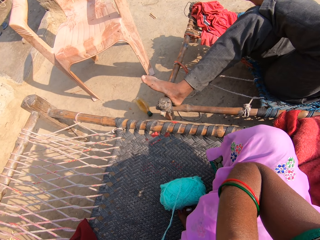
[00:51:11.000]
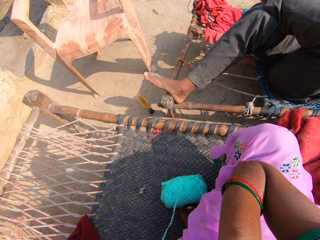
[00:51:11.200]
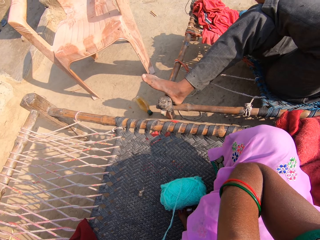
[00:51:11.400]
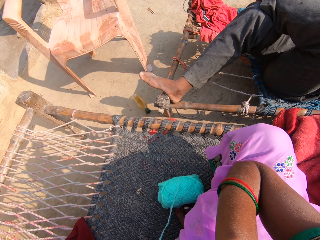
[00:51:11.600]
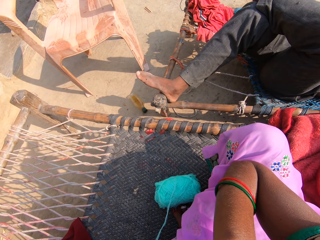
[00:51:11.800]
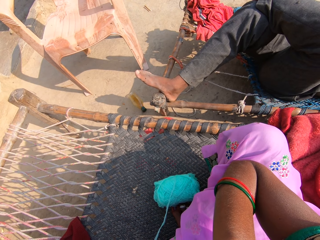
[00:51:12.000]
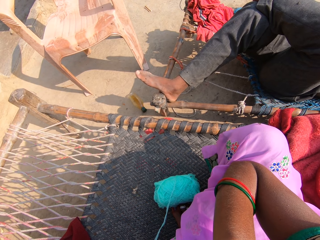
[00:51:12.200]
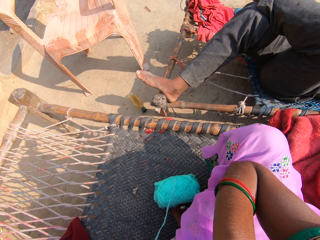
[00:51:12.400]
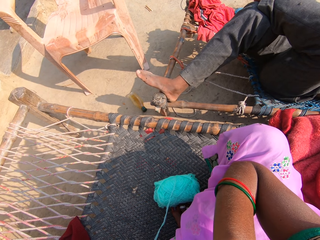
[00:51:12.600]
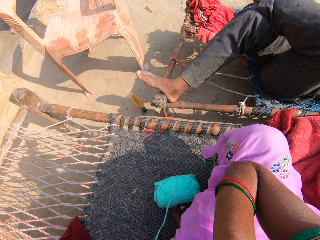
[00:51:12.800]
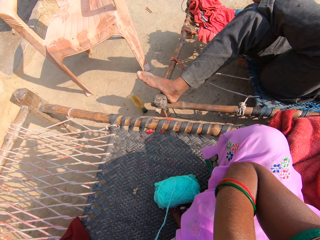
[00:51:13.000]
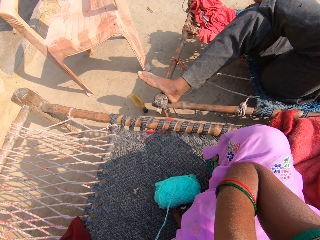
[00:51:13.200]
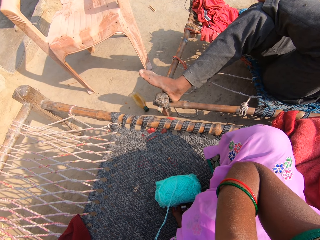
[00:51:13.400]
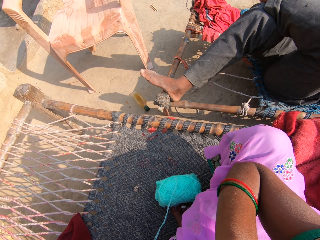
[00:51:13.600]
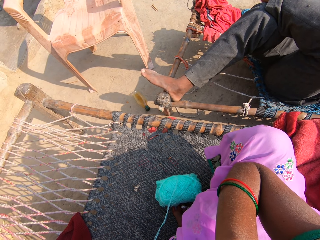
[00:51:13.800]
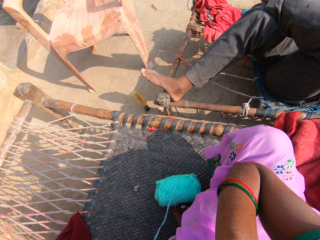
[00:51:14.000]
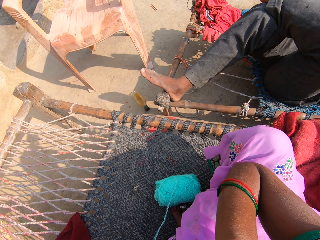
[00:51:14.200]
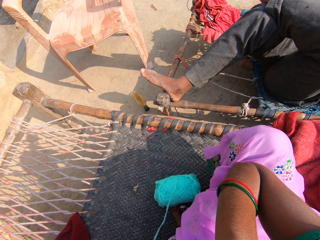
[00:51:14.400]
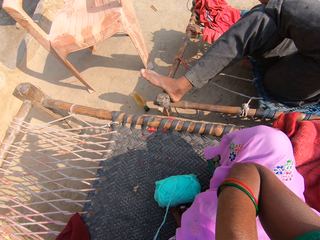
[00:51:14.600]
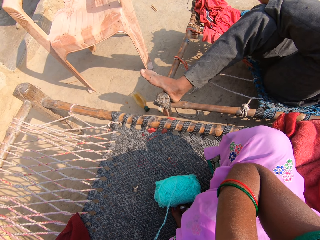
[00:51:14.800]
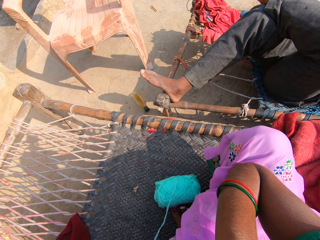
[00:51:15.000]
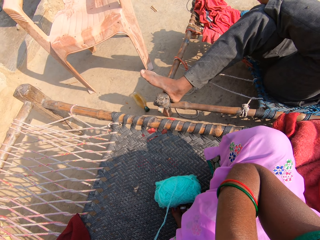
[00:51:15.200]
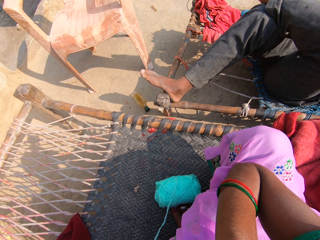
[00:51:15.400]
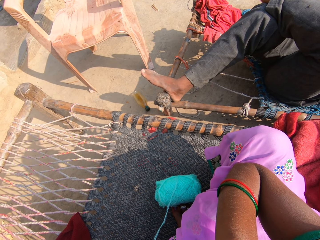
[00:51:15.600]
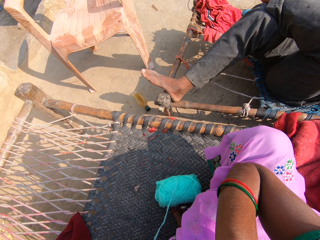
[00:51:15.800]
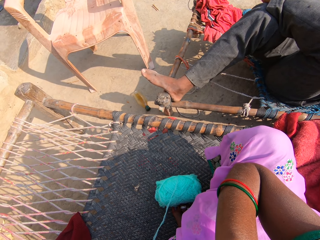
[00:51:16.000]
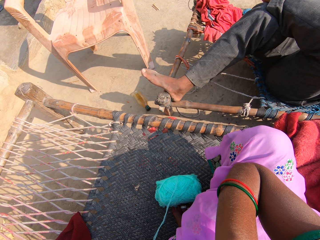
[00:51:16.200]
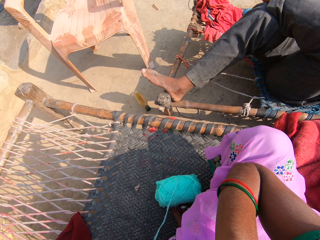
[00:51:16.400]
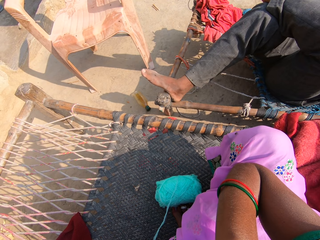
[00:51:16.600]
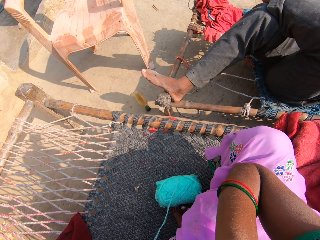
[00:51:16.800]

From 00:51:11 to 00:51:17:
A person sits near the camera wearer.

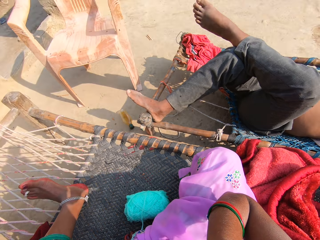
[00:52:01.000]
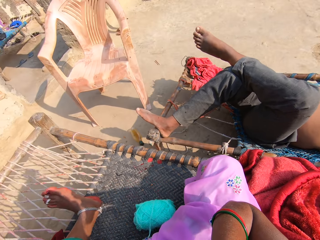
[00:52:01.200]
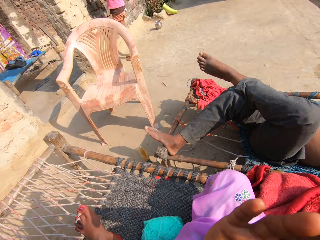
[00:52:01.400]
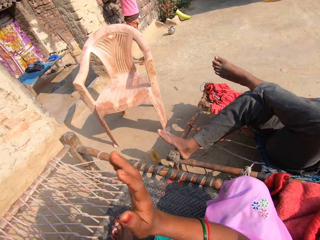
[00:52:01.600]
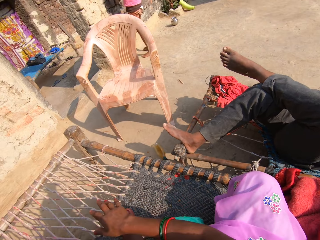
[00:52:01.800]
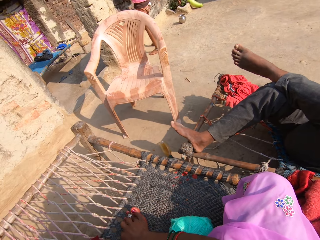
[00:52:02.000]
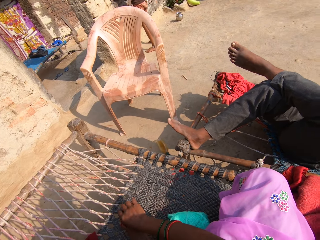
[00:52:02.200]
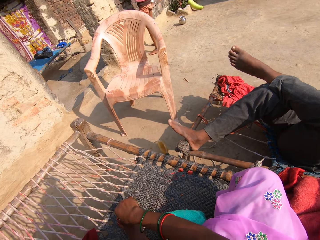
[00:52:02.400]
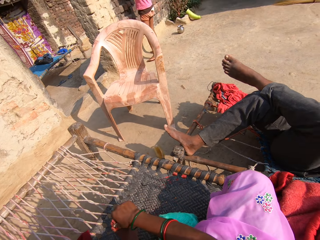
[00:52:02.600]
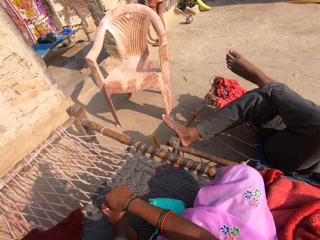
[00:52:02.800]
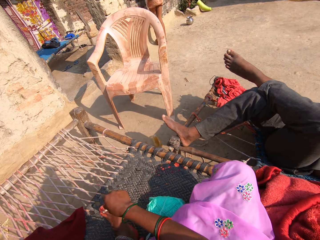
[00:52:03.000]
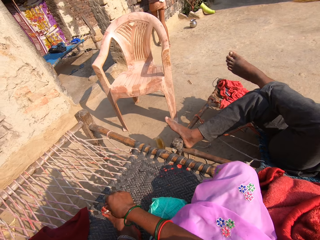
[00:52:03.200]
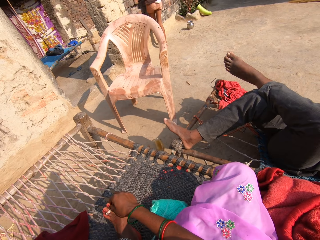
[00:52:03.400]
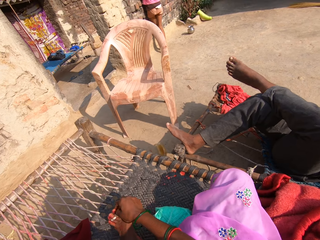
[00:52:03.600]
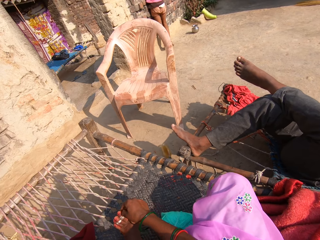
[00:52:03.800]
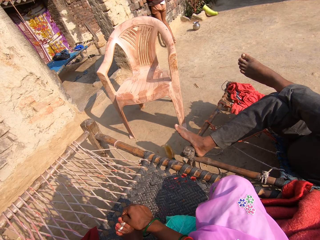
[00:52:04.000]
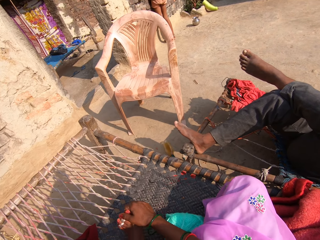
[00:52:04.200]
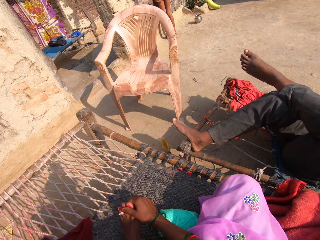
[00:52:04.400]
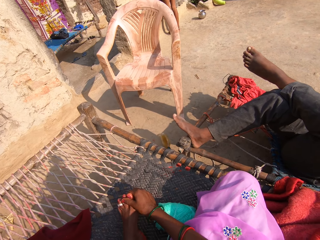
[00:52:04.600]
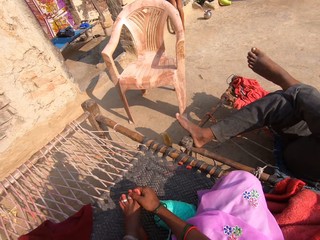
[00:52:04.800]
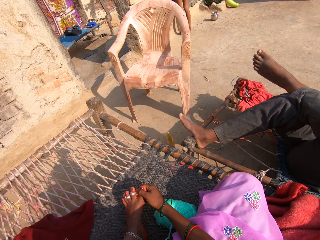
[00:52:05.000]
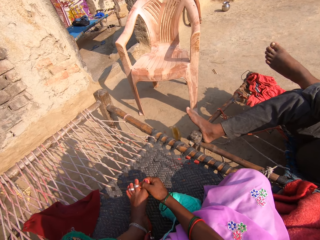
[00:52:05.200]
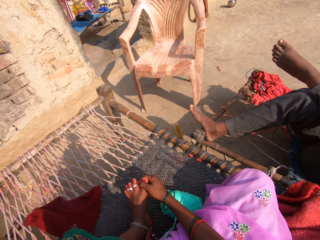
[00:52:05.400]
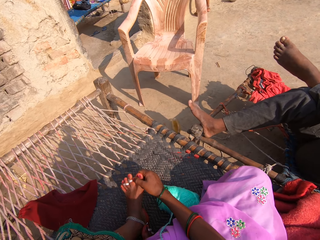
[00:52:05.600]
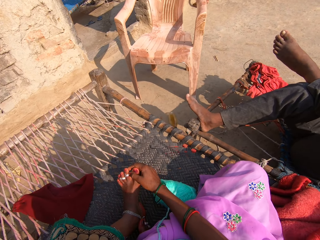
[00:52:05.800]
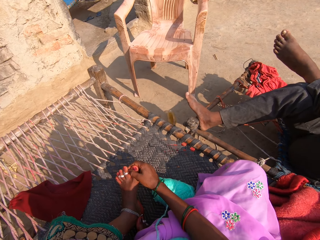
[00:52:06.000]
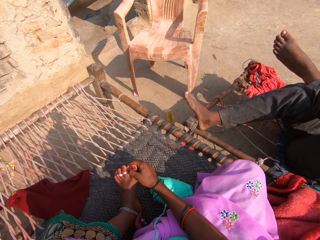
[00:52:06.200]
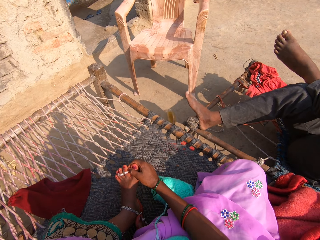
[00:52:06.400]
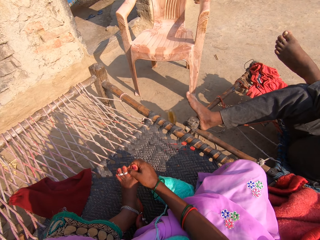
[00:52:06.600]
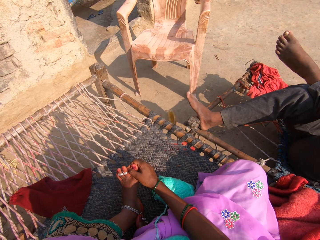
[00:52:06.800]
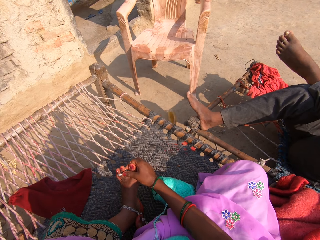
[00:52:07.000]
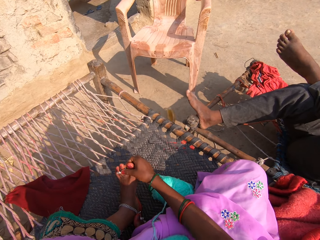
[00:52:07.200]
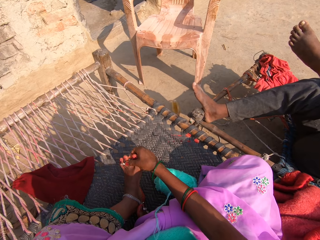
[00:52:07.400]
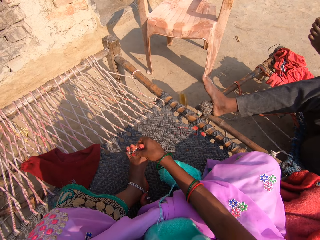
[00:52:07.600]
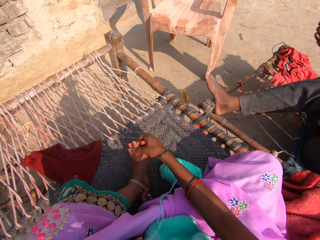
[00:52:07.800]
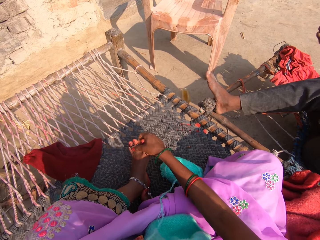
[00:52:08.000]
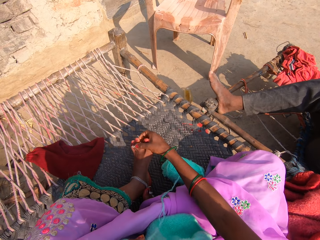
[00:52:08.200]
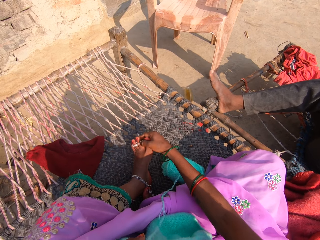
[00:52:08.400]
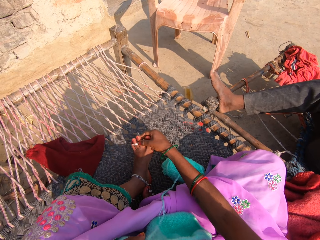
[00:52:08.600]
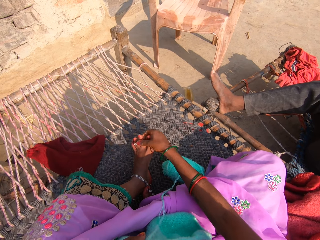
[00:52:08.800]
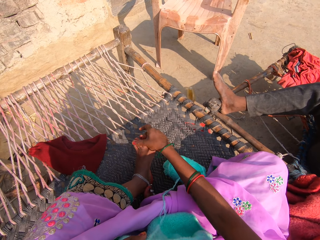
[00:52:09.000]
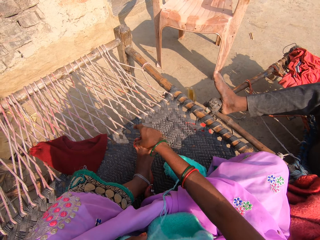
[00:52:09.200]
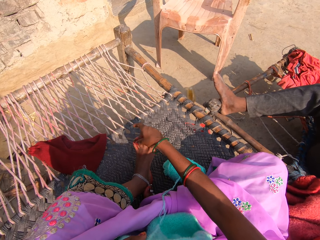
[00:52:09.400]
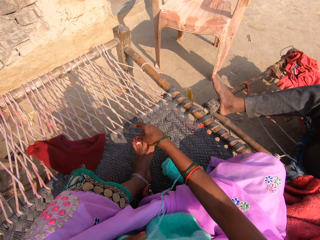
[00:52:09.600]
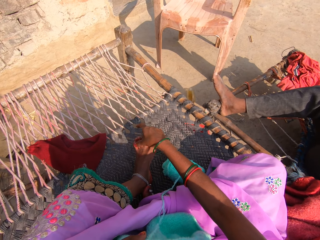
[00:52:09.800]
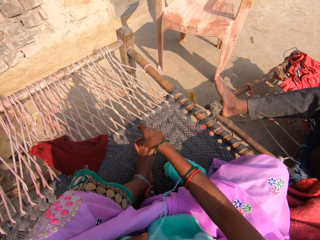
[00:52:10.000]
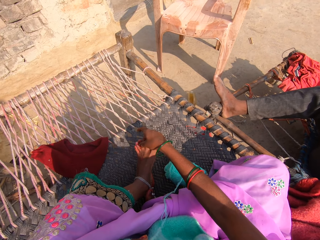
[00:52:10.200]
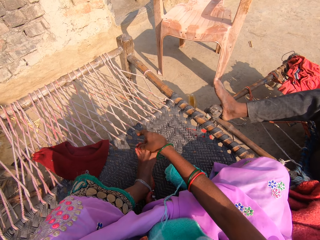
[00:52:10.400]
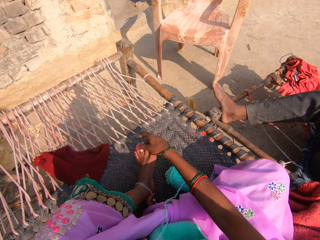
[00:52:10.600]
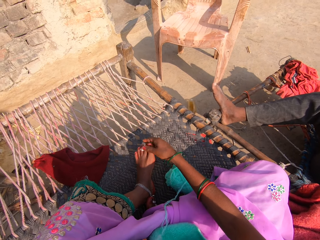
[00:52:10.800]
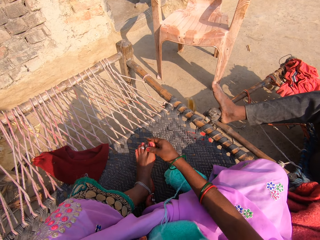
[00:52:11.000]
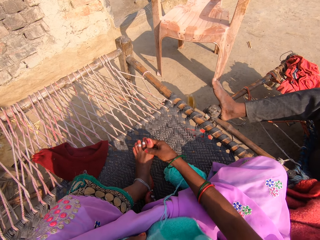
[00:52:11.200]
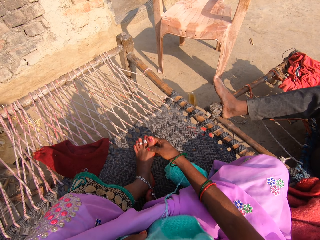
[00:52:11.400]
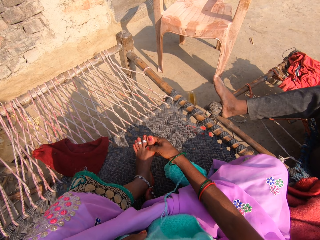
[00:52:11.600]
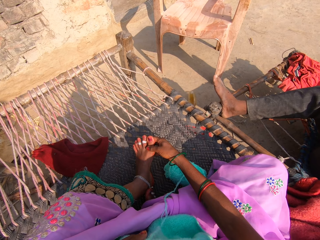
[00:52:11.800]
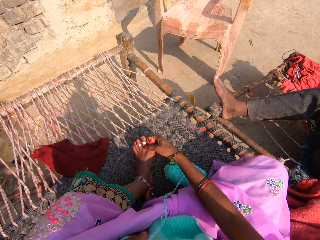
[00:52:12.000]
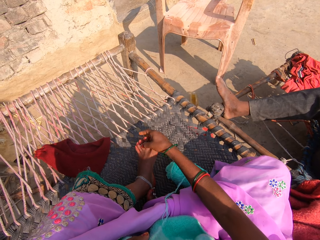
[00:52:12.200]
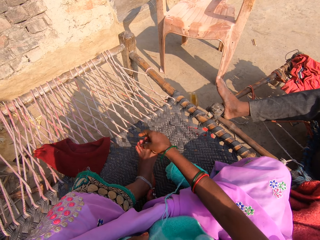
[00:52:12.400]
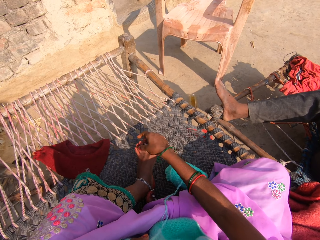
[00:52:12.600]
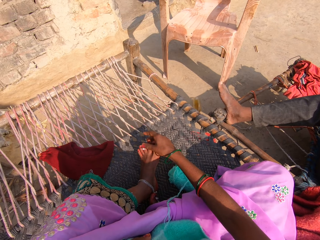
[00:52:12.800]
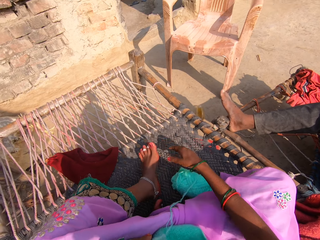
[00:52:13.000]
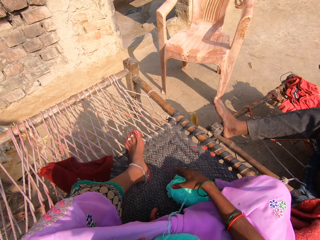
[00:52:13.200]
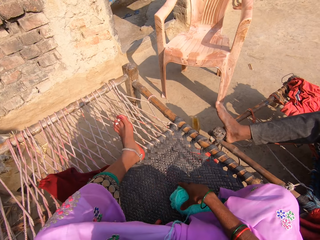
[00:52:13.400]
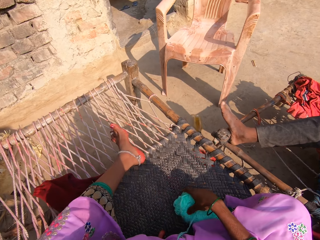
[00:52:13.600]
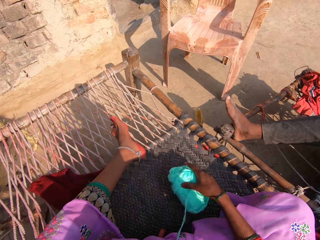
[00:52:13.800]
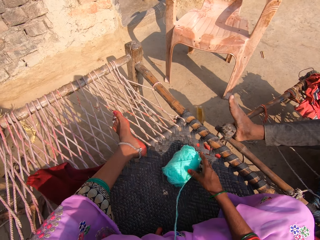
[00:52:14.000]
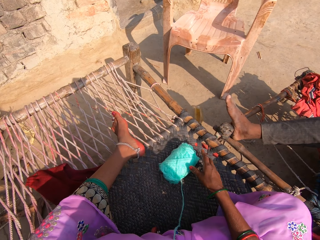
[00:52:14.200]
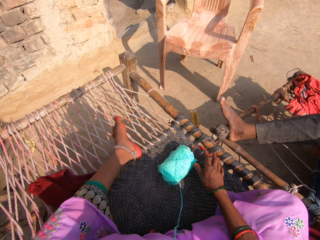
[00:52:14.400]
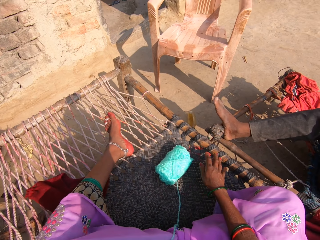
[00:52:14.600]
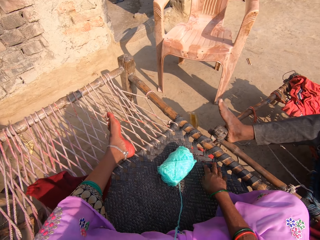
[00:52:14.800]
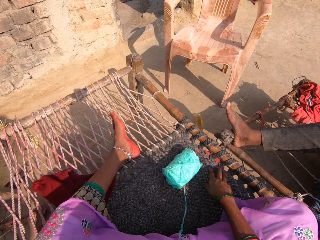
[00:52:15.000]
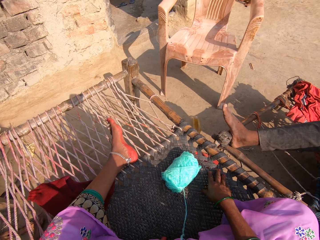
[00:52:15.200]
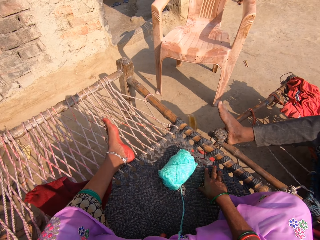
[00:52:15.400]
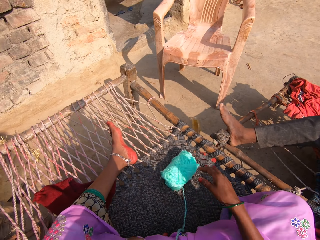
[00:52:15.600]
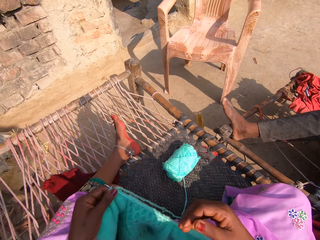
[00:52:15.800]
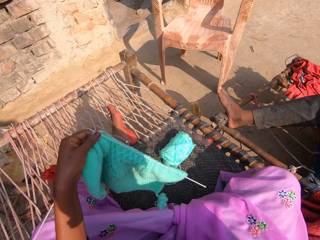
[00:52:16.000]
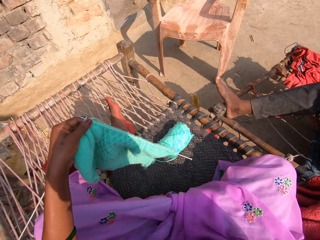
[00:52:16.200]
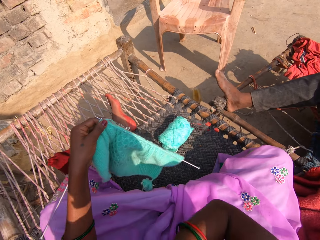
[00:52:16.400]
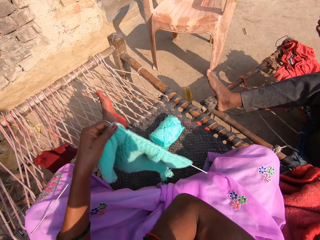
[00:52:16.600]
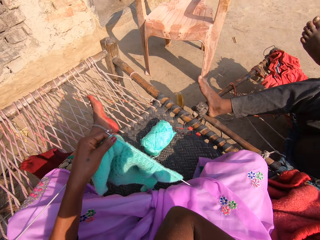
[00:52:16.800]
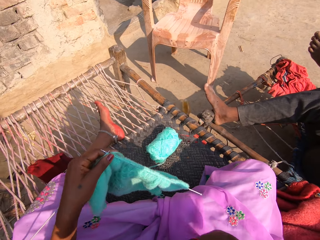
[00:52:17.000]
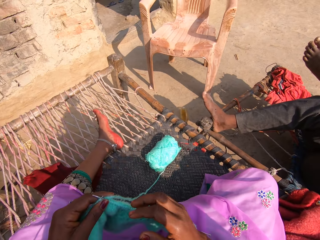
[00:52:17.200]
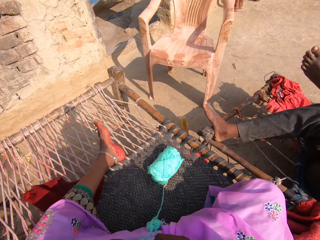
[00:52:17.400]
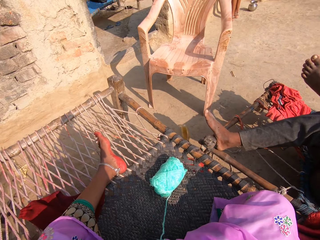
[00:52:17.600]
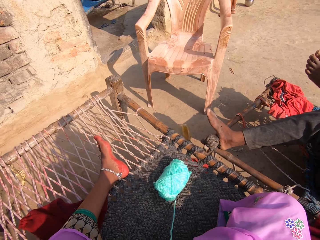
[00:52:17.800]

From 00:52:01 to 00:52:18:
The camera wearer places her left hand on her left leg. She touches the leg. A person walks around. The camera wearer adjusts rings on the leg. She adjusts a ball of yarn on a mat with her right hand. She straightens the knitting thread. She touches the face.
